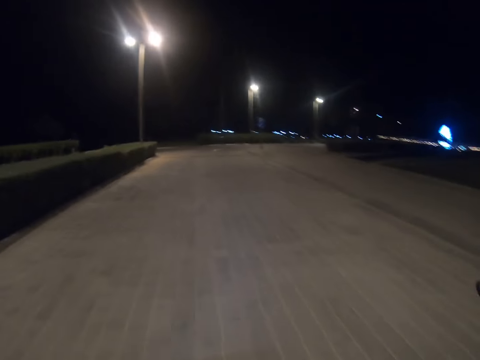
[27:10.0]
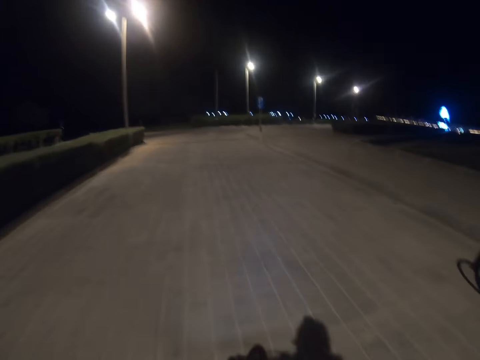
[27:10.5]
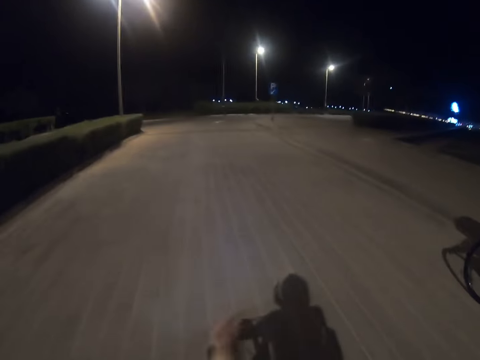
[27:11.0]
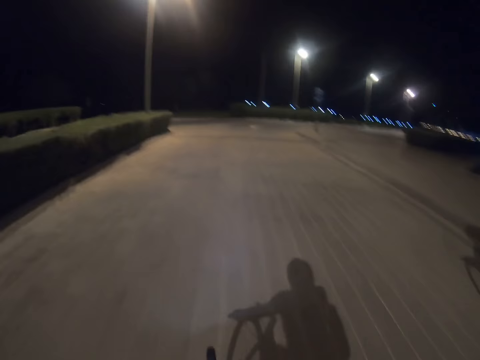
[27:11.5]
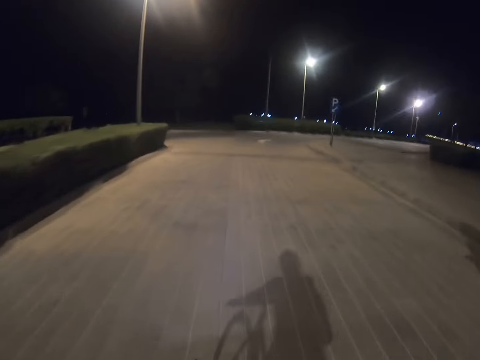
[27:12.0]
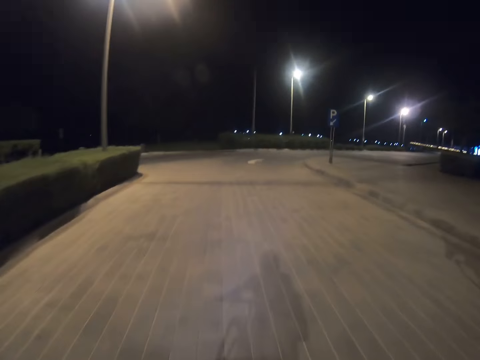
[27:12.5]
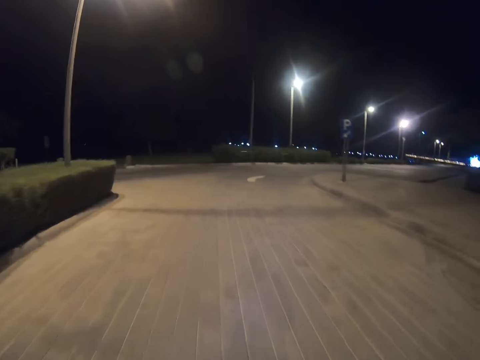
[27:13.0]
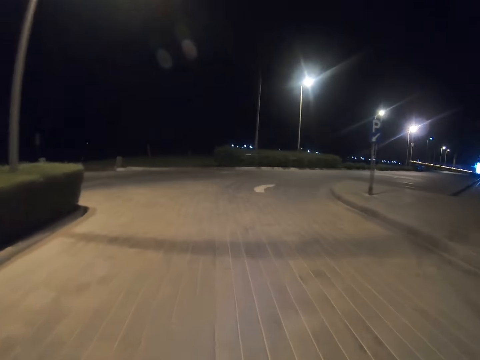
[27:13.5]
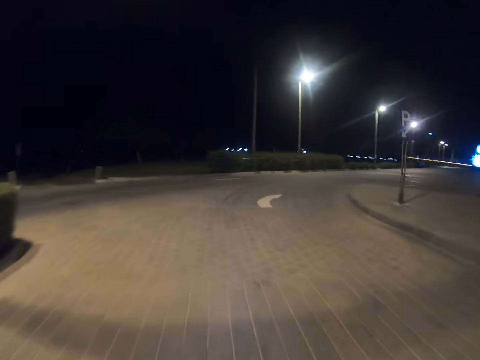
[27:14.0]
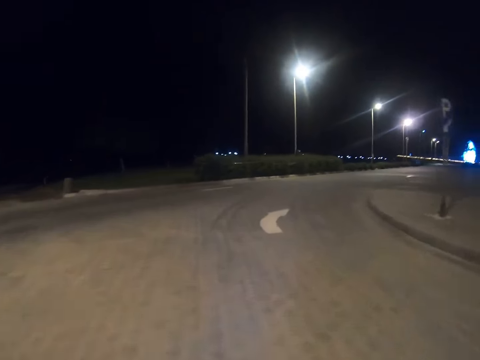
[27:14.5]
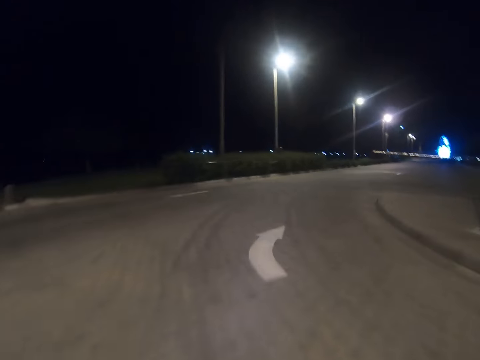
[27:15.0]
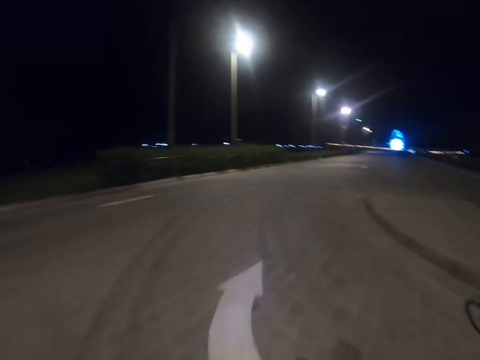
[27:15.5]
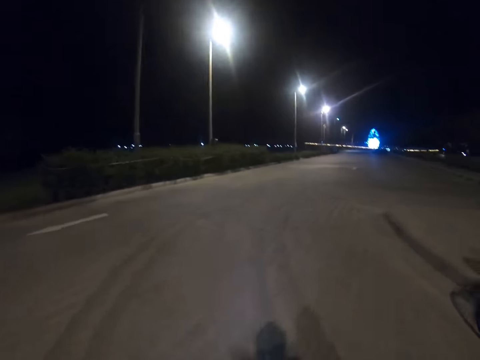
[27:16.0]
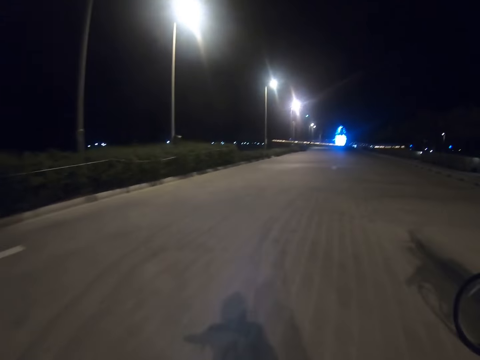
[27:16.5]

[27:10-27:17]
The camera wearer gestures with his right hand.

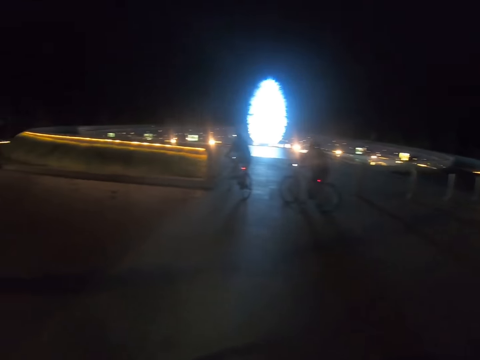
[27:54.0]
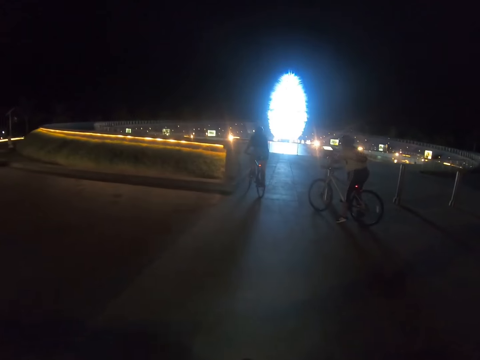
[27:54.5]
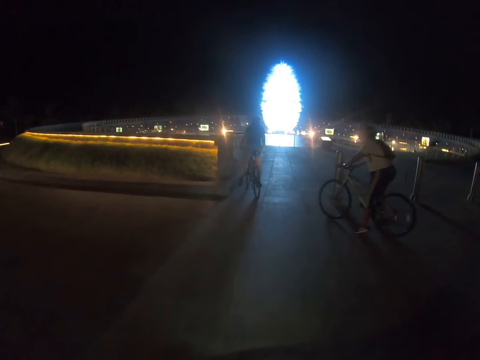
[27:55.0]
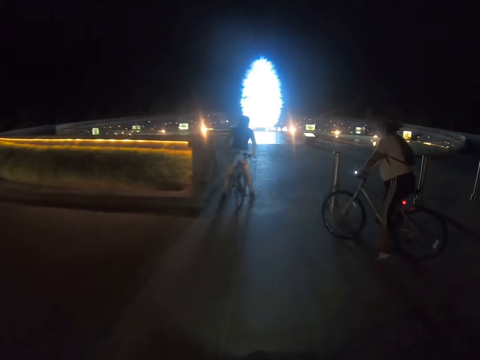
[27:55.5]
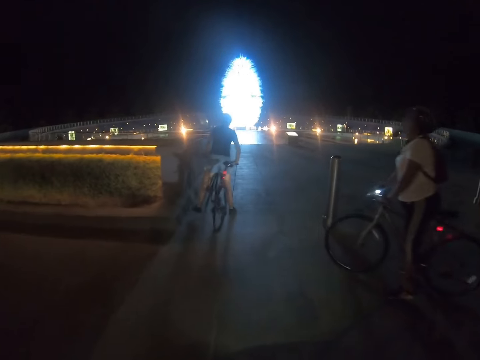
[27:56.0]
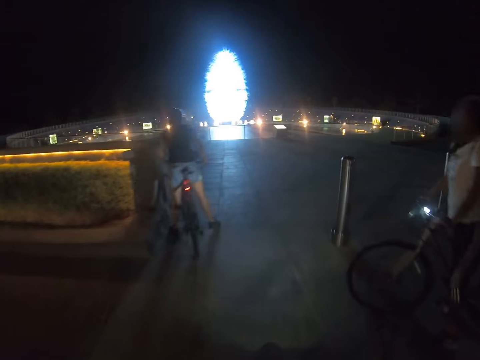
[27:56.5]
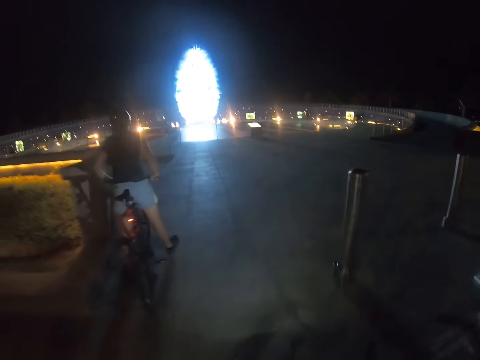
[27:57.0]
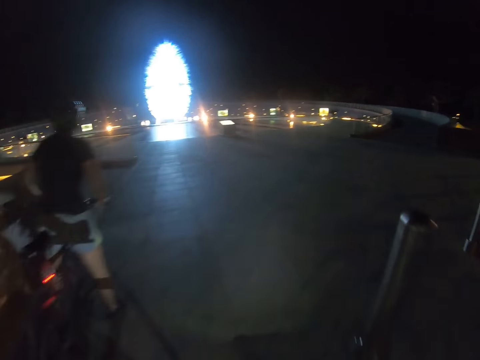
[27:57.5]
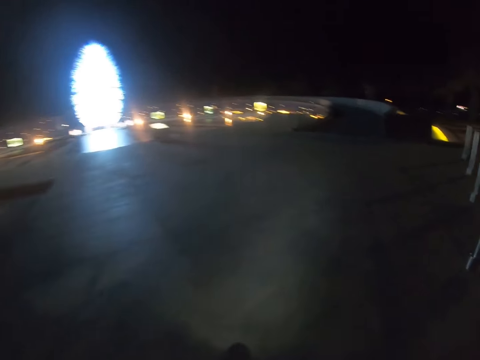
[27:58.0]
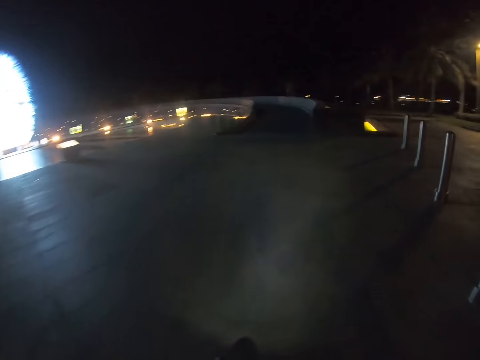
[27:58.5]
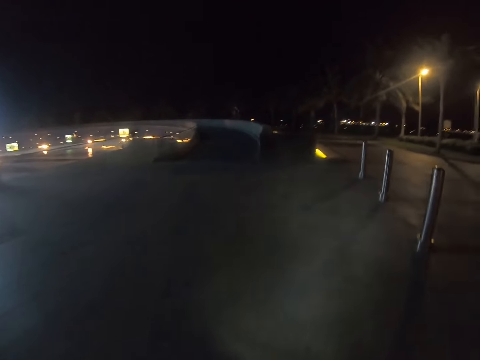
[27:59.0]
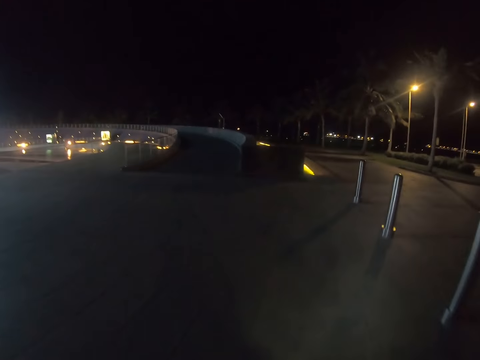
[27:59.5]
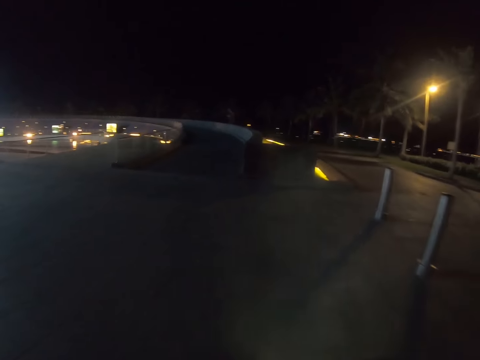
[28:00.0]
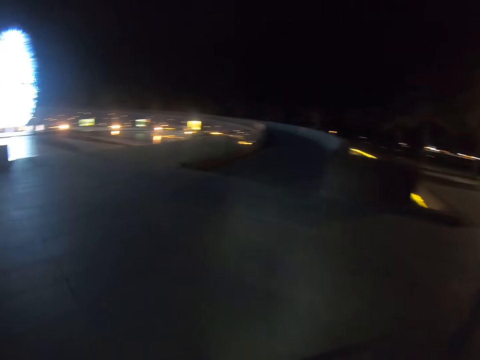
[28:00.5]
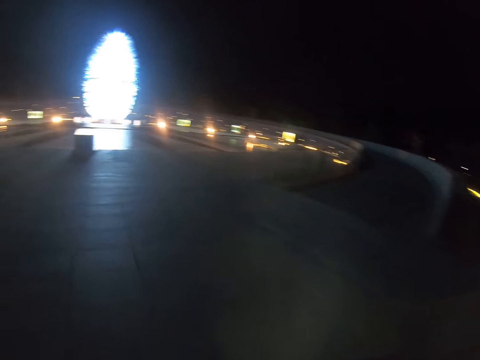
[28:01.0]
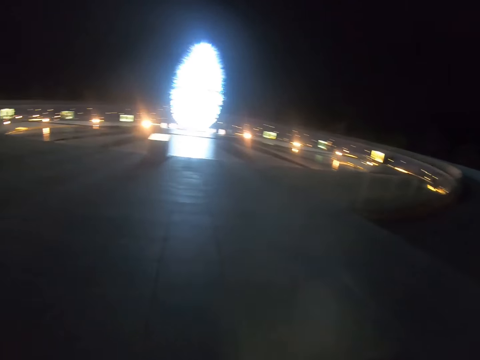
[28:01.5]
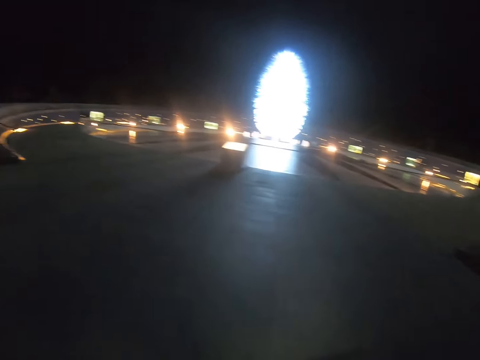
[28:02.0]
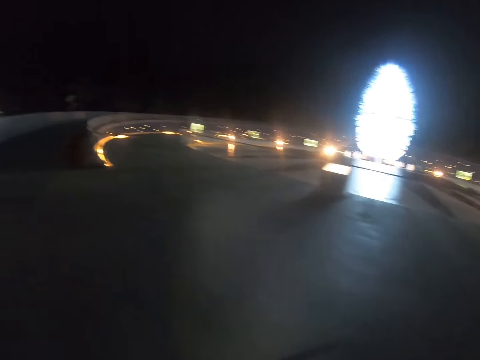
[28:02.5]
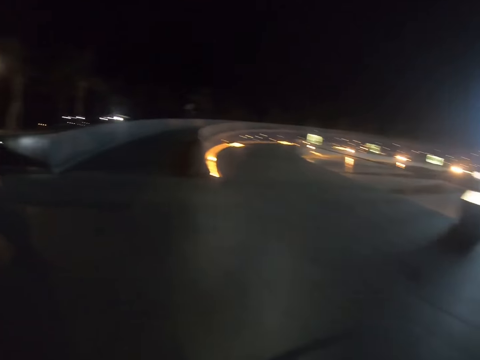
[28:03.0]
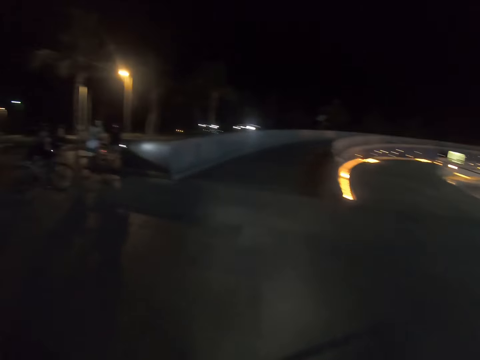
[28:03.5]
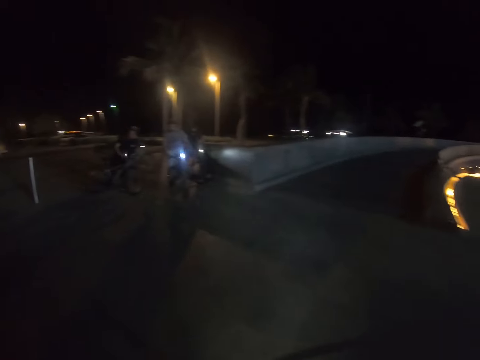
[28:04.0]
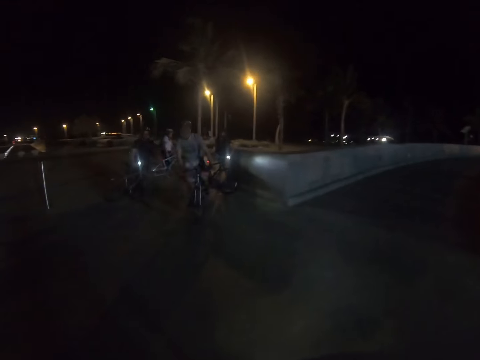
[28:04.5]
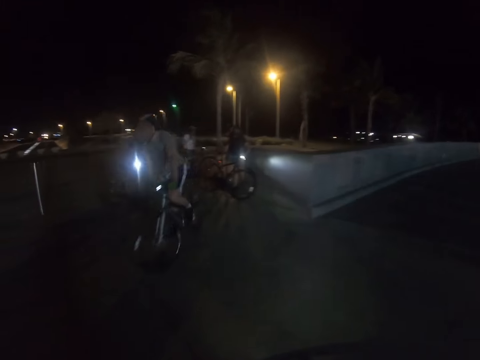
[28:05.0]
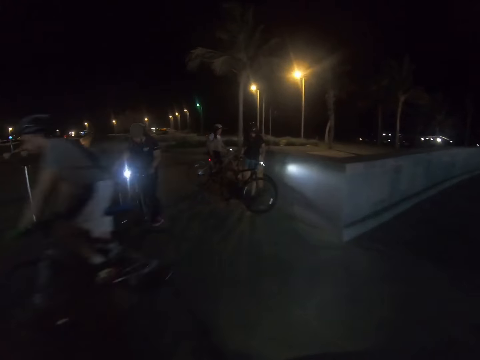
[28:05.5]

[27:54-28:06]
A woman stops on the road. Another woman stops on the road. The camera wearer stops riding the bicycle. They ride the bike on the road.

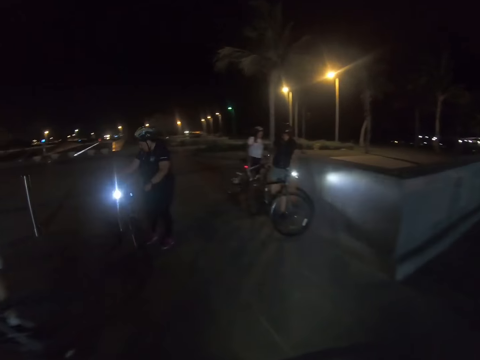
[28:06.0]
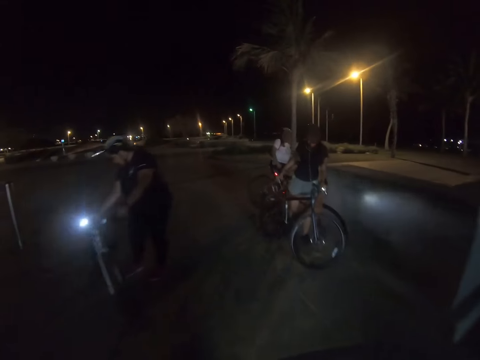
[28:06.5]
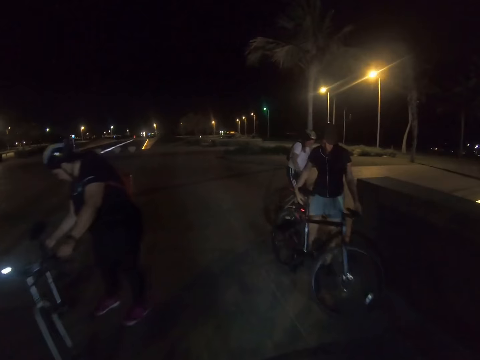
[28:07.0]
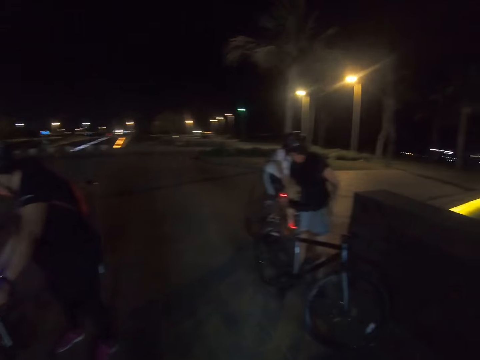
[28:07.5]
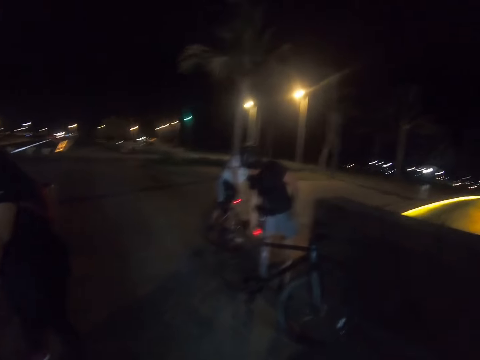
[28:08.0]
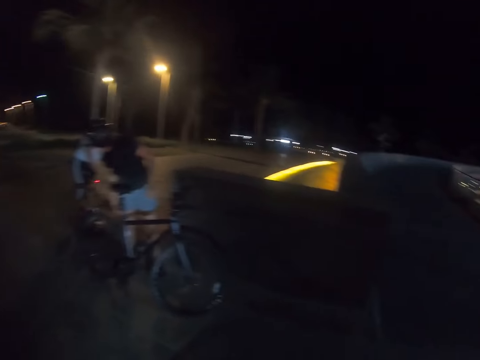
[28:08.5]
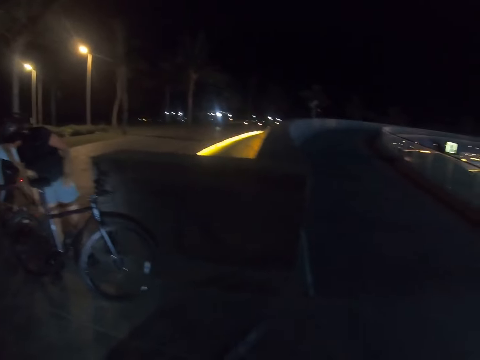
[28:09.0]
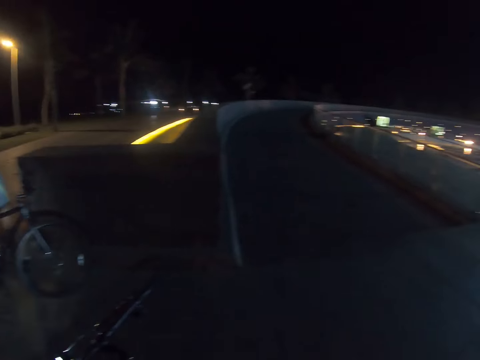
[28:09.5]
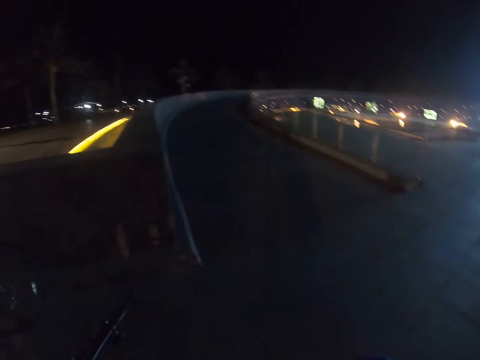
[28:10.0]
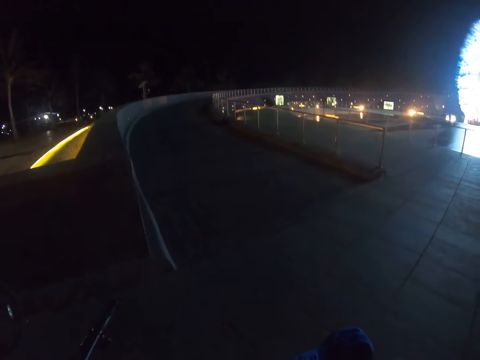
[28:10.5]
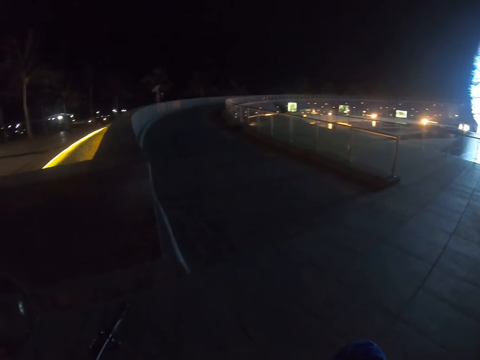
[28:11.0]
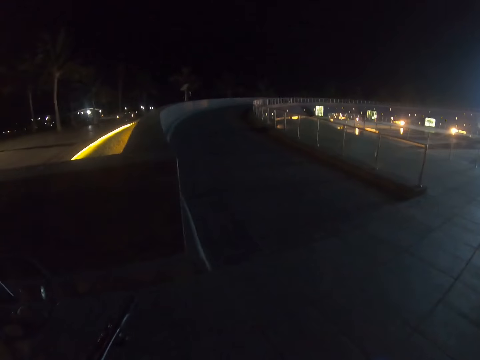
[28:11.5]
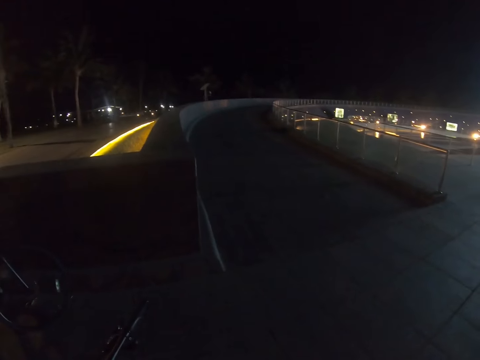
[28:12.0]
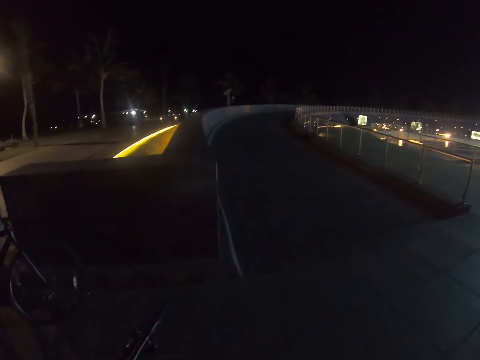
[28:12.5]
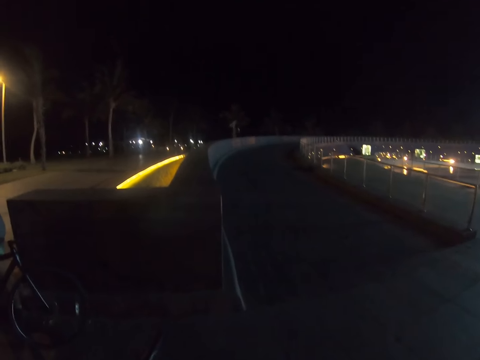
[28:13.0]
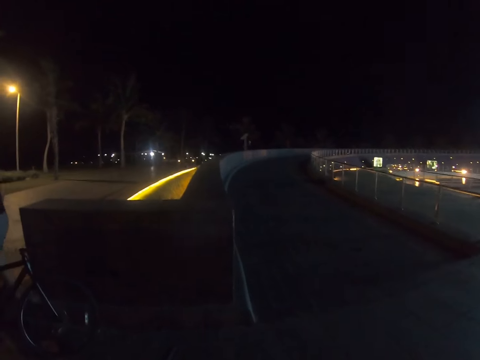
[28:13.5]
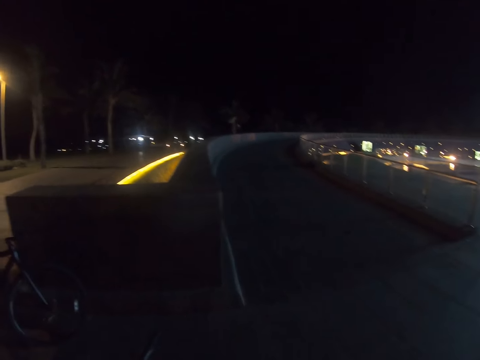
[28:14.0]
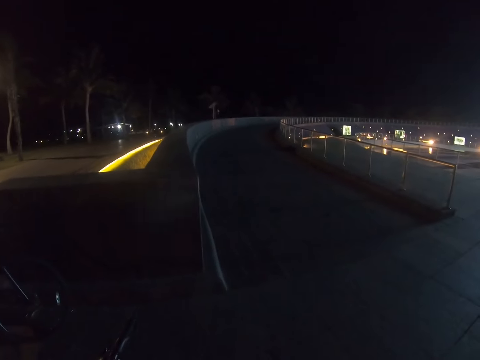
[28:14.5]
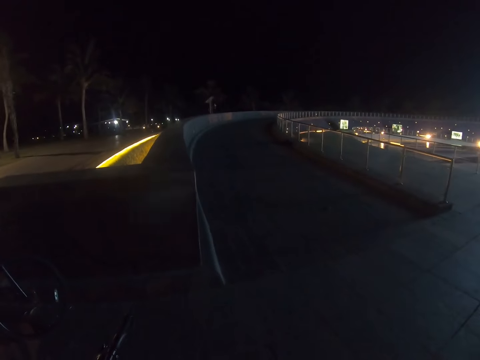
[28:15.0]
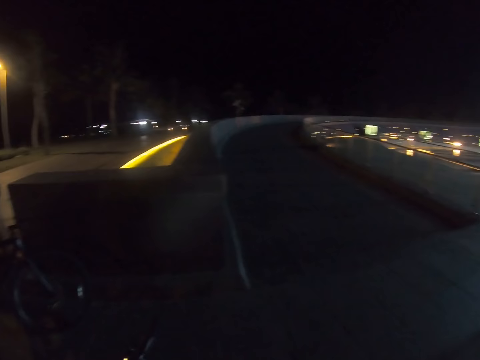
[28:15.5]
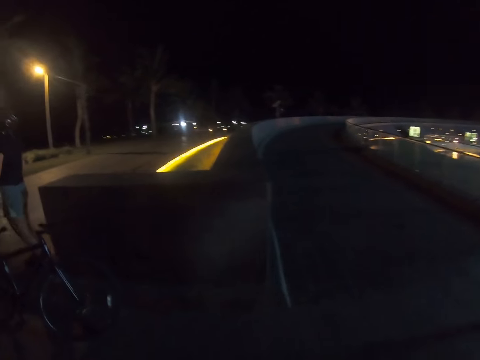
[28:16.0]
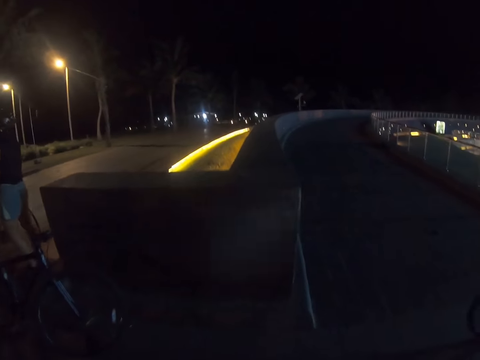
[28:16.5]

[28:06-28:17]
The camera wearer stops riding the bicycle. They look around the road.
